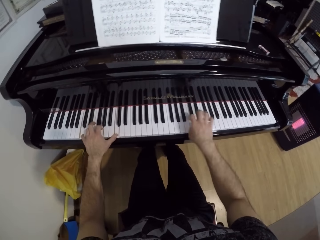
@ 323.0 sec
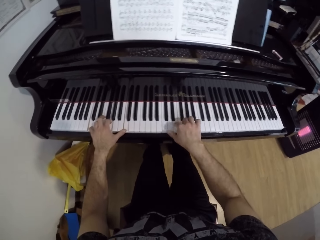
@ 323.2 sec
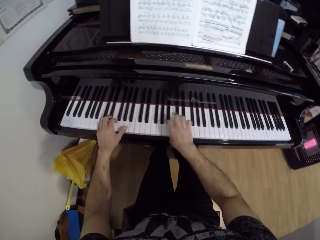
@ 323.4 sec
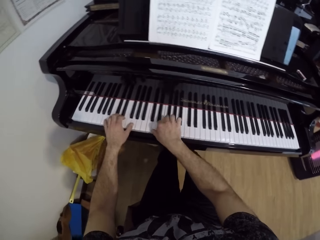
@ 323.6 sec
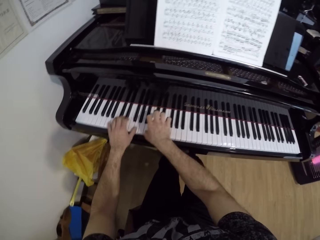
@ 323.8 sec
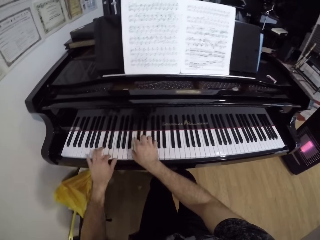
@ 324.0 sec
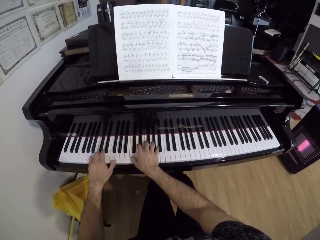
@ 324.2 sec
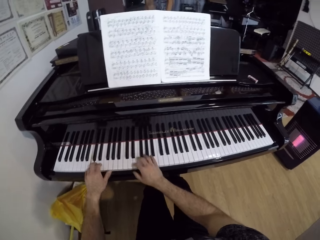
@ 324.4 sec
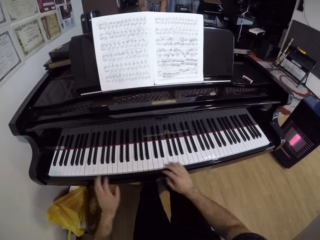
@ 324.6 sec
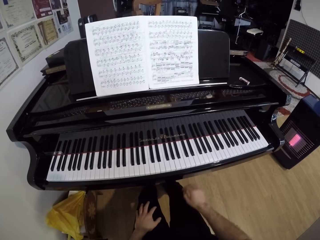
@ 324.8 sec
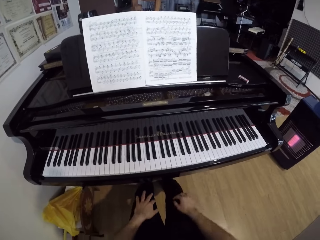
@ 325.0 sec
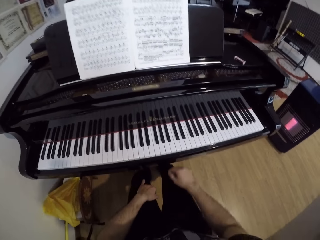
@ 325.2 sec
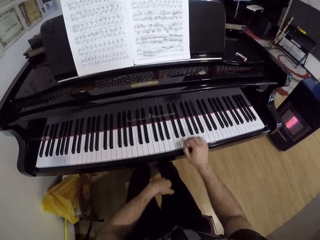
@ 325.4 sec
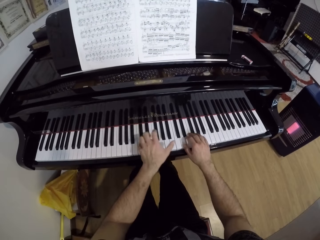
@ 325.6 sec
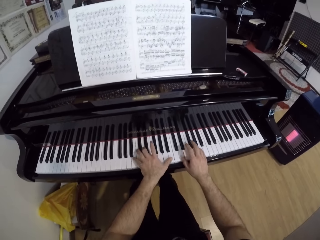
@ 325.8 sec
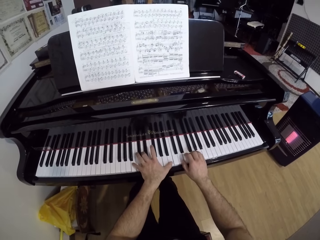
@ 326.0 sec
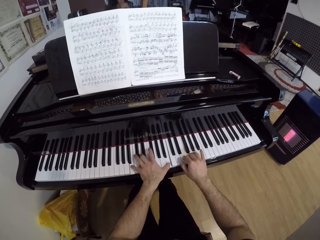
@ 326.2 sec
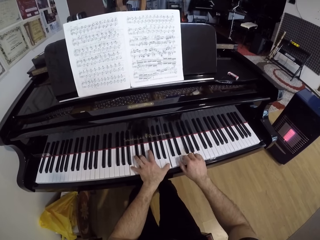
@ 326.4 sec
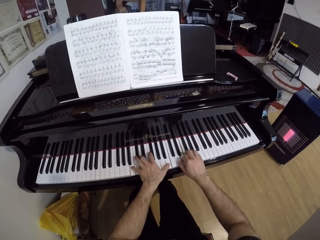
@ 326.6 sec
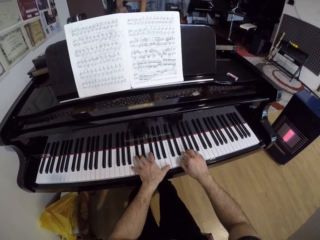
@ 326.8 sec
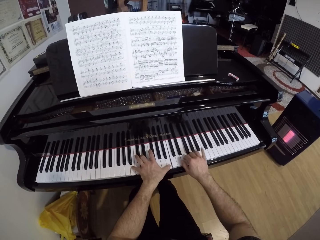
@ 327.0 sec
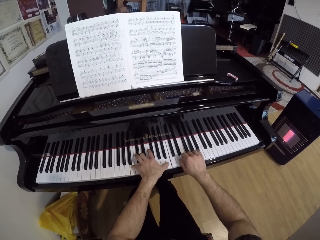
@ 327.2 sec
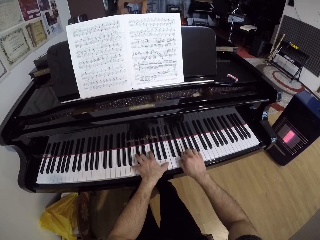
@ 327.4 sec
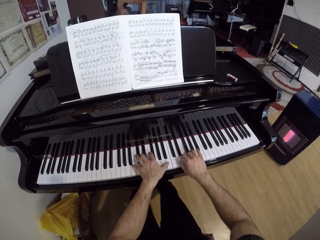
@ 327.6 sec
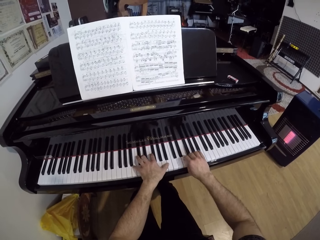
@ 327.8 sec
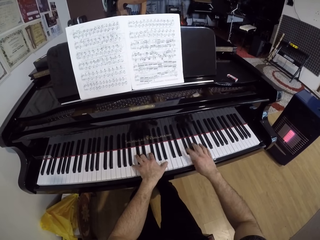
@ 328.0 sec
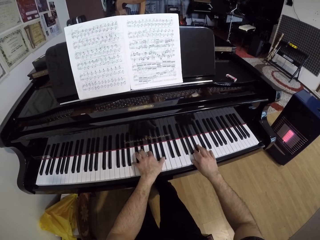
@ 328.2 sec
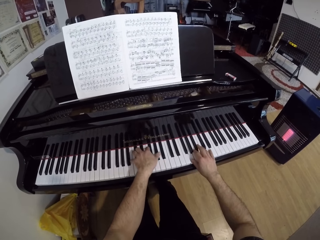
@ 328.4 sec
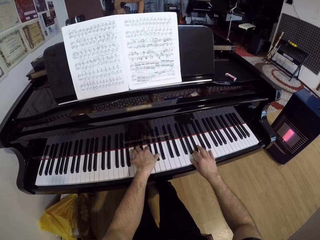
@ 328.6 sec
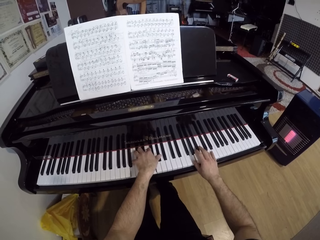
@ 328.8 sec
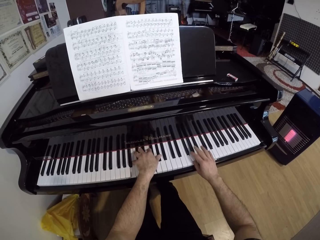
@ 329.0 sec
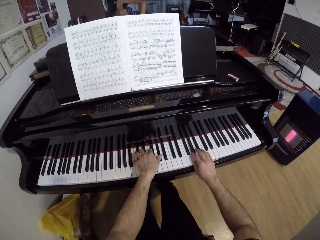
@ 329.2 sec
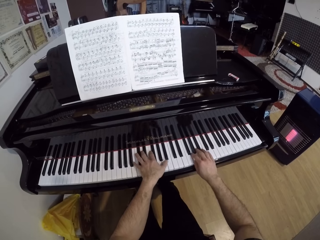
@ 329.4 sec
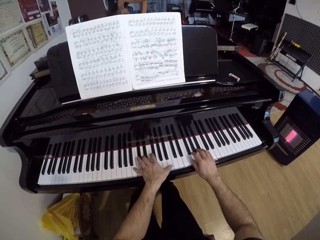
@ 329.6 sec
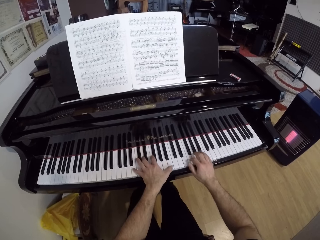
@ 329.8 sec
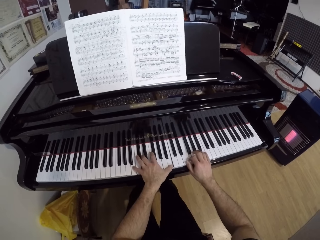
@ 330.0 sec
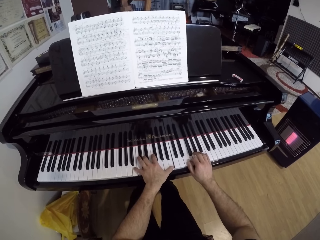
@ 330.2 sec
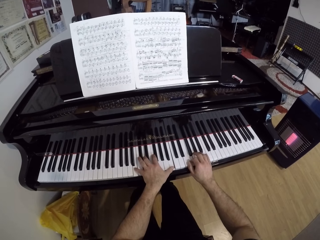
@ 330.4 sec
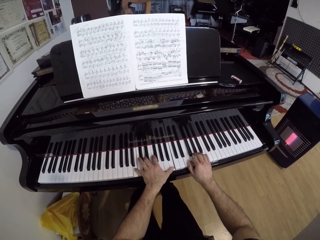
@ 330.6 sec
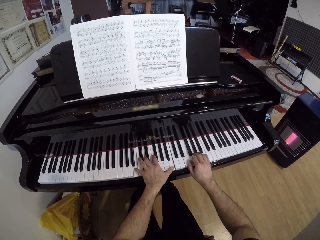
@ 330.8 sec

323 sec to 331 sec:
The camera wearer places both his hands on his lap. He plays the piano with both hands.

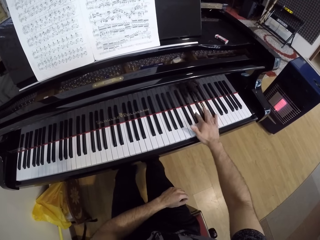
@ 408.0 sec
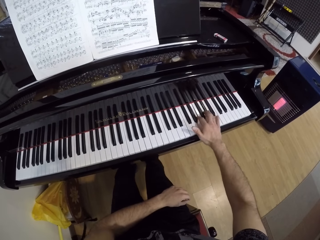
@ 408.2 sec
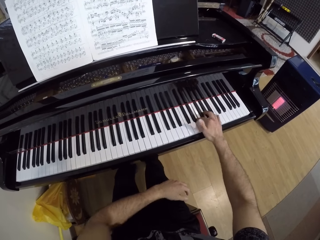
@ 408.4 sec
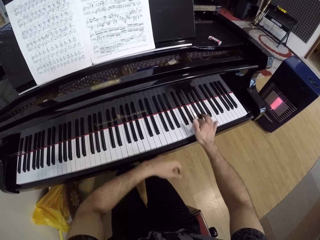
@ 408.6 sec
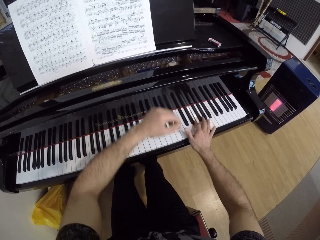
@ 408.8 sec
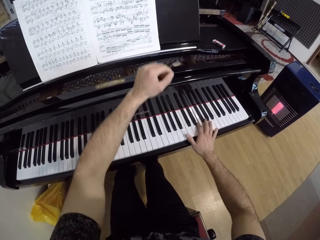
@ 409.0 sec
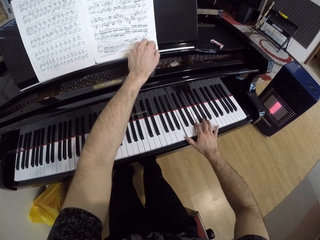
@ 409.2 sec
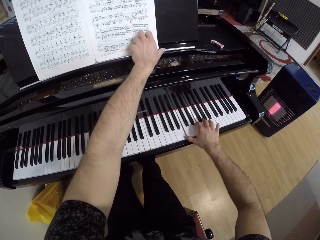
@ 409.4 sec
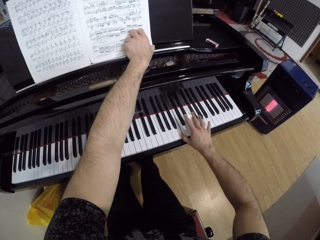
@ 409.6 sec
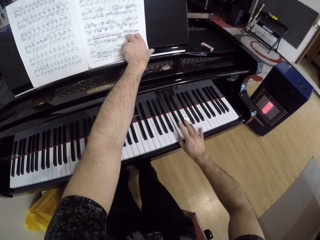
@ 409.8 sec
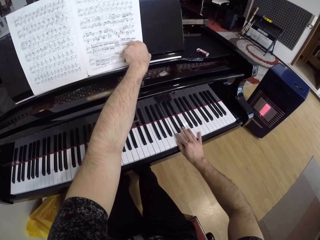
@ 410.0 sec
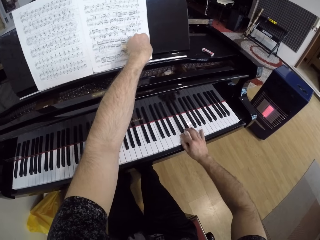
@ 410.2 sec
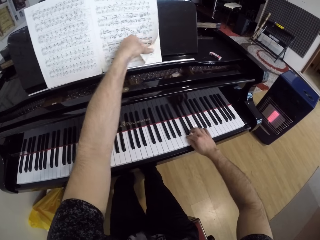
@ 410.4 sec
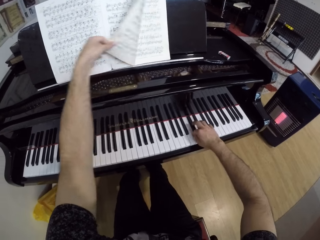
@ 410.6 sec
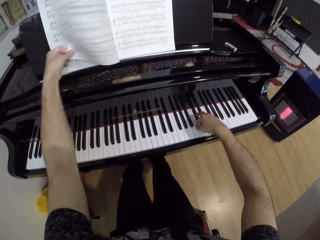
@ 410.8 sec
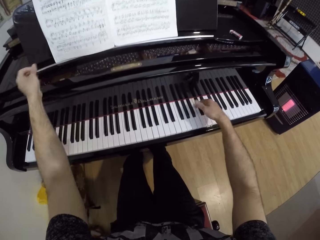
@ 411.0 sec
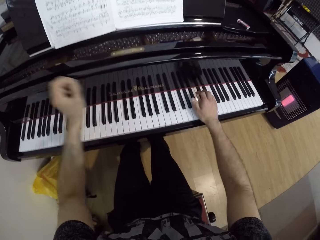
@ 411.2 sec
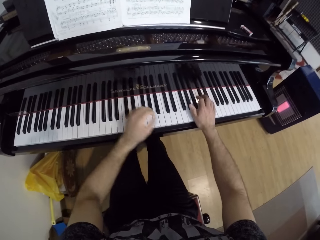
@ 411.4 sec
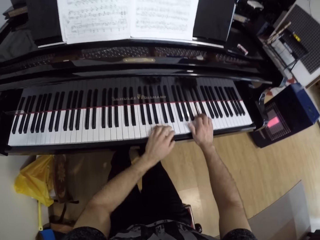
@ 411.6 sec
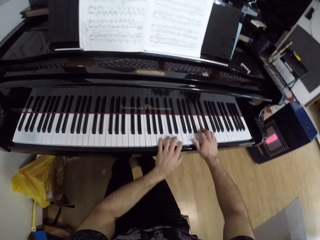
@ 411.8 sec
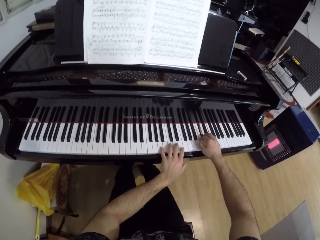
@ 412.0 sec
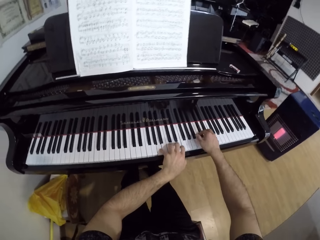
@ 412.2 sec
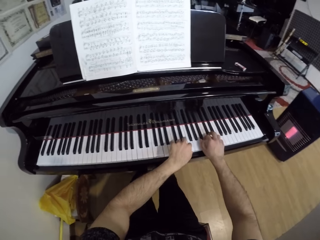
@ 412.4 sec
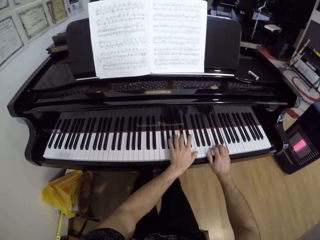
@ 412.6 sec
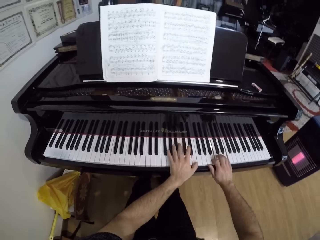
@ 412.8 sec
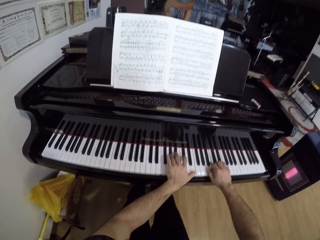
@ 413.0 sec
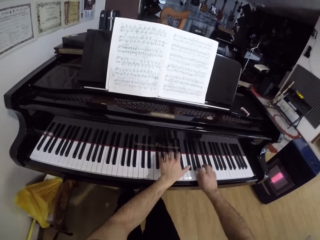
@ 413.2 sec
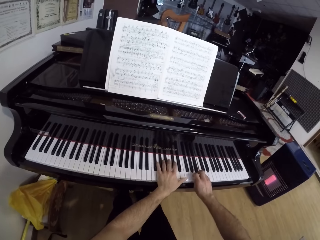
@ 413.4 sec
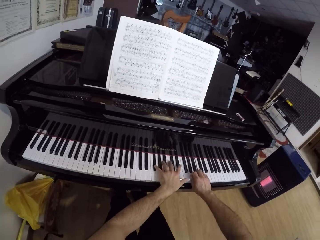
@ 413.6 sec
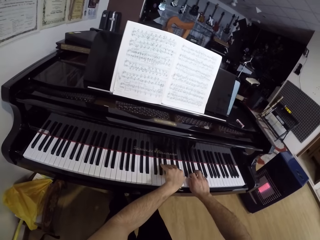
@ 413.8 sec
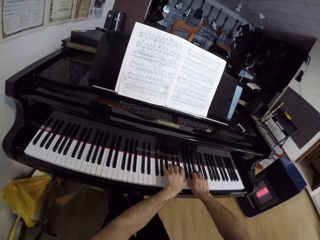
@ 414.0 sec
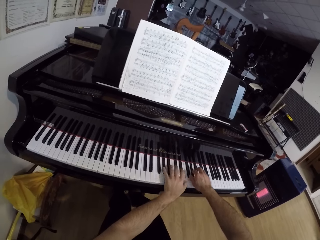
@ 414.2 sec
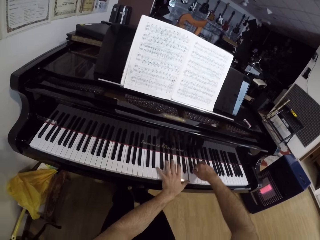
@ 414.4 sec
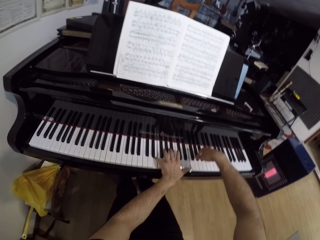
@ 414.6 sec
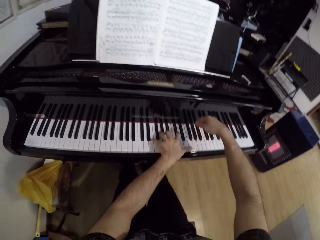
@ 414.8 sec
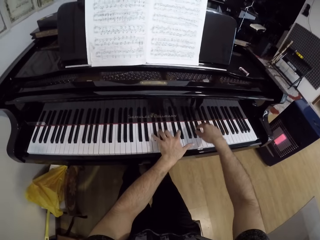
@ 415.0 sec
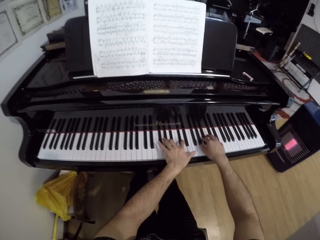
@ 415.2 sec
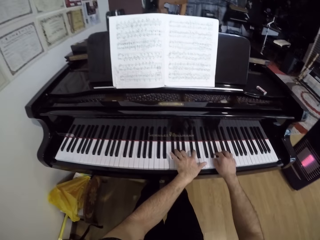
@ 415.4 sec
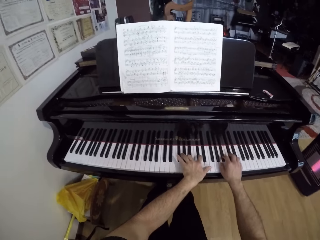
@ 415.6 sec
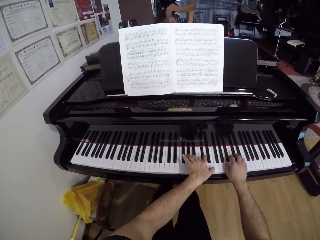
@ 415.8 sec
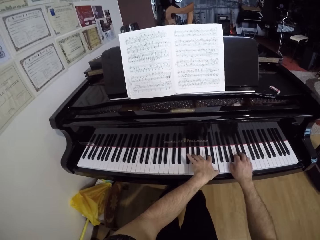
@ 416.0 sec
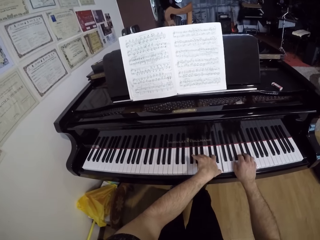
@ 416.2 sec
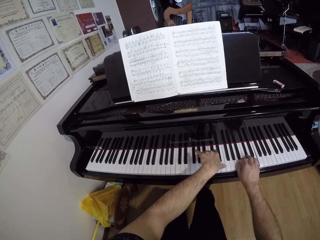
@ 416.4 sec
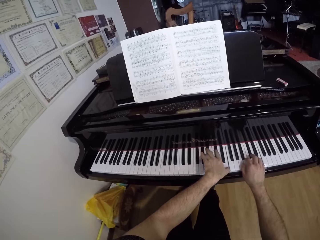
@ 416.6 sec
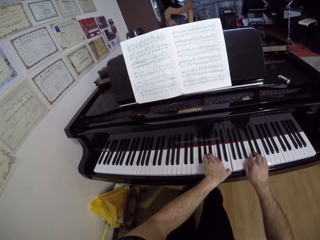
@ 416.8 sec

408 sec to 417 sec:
The camera wearer turns a page of a note chart on the piano with his left hand. He plays the piano with both hands.

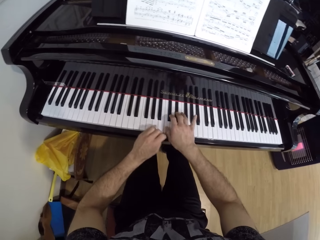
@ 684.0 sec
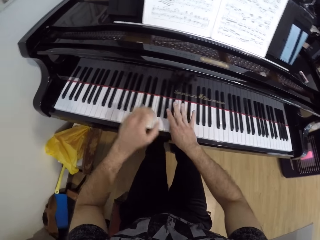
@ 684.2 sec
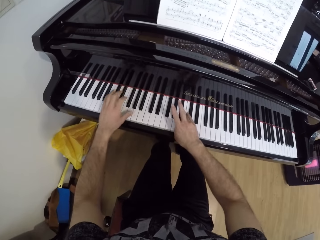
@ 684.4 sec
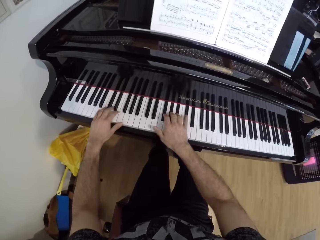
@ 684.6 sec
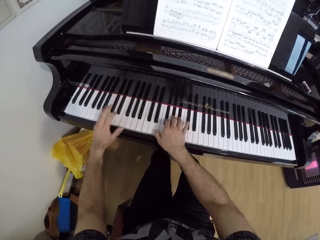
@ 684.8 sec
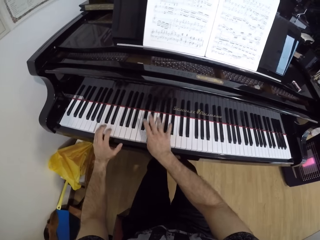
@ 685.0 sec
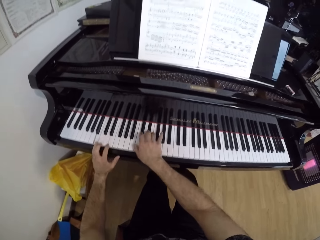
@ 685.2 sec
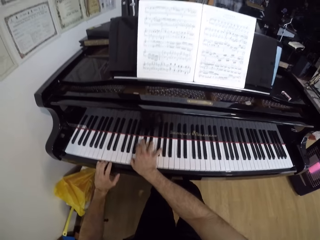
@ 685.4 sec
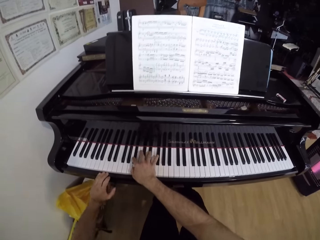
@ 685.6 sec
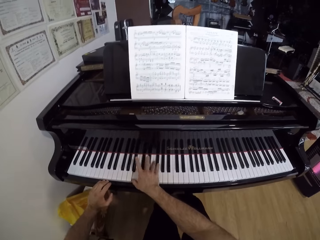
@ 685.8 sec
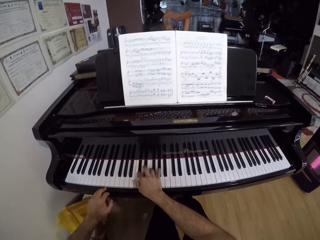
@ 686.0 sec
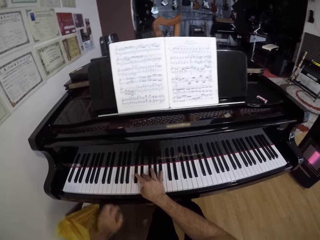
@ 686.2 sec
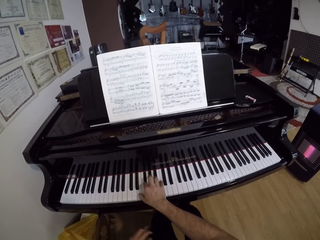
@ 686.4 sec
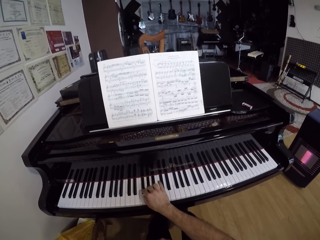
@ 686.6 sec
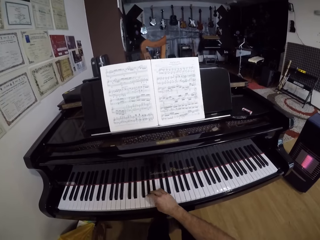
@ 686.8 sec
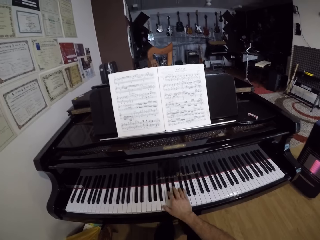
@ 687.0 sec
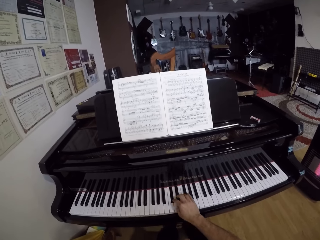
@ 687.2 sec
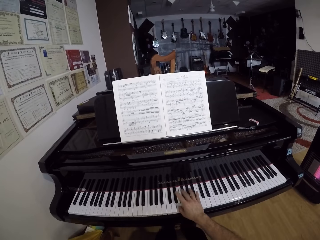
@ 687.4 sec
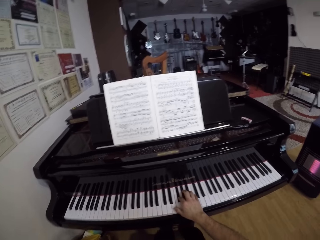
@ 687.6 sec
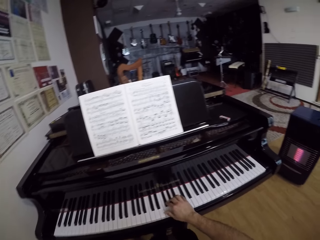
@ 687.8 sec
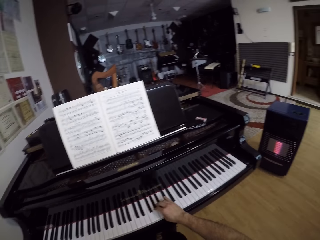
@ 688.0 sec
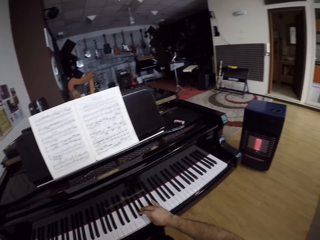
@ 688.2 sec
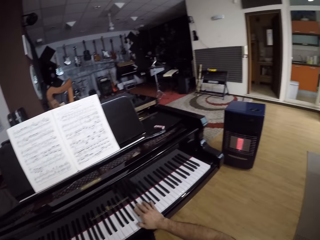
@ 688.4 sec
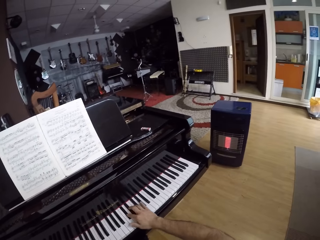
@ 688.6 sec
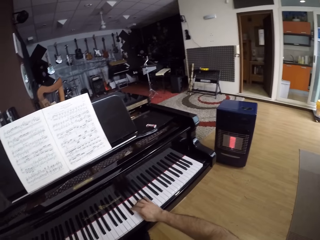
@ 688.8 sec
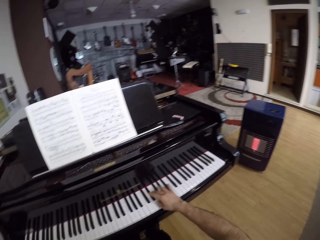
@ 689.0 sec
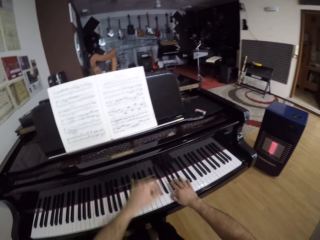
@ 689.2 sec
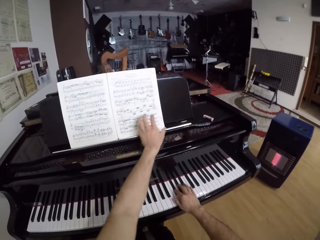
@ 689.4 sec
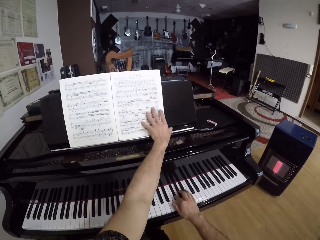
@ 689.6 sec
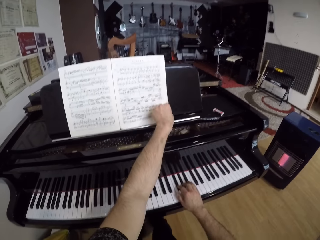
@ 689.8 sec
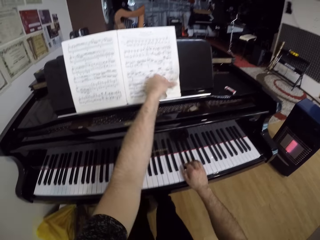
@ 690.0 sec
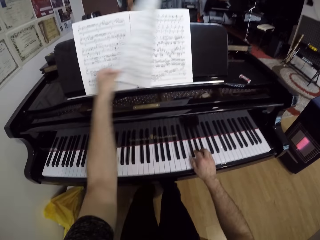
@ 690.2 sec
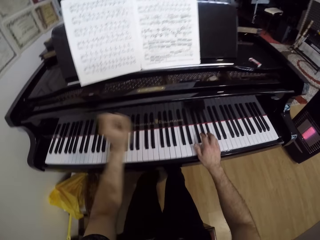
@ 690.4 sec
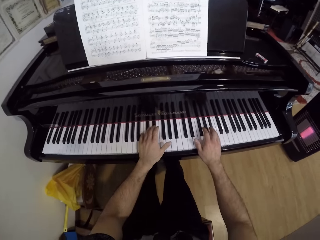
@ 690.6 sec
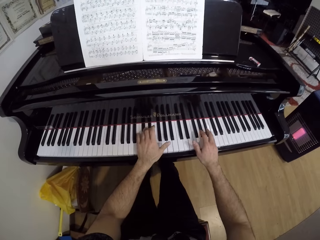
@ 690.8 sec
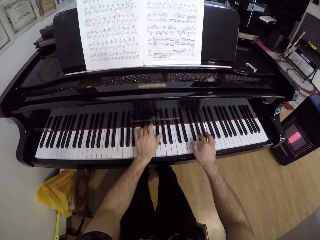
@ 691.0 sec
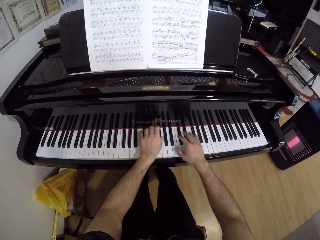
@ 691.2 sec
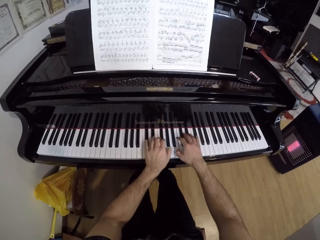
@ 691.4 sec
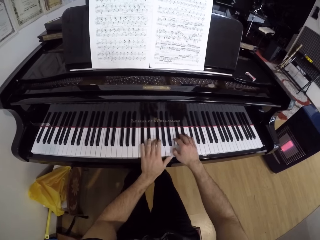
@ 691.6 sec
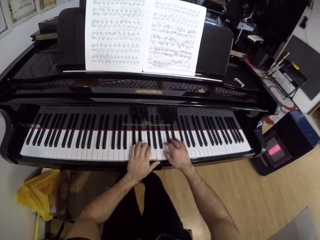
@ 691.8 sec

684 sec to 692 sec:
The camera wearer removes his left hand from the piano. He plays the piano with his right hand. He flips the note with his left hand. He opens the book. He plays the piano with both hands.
